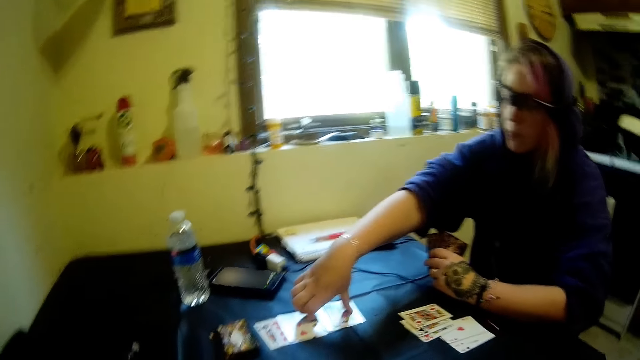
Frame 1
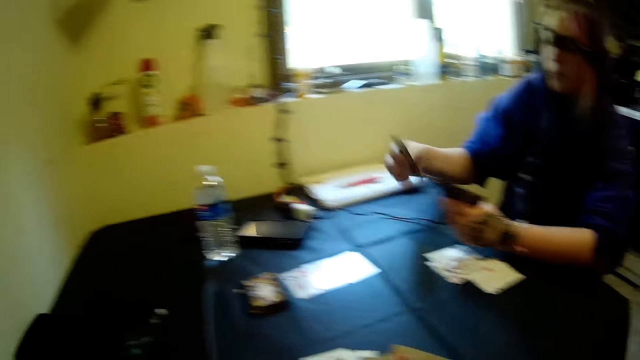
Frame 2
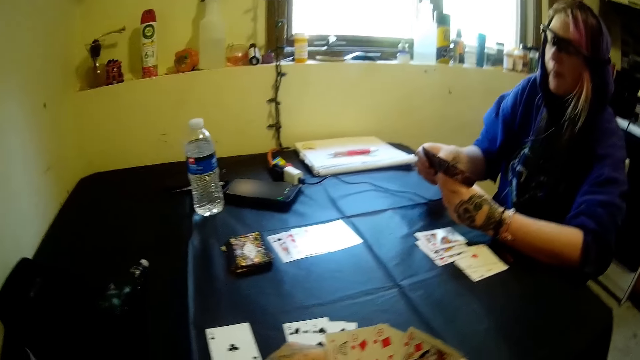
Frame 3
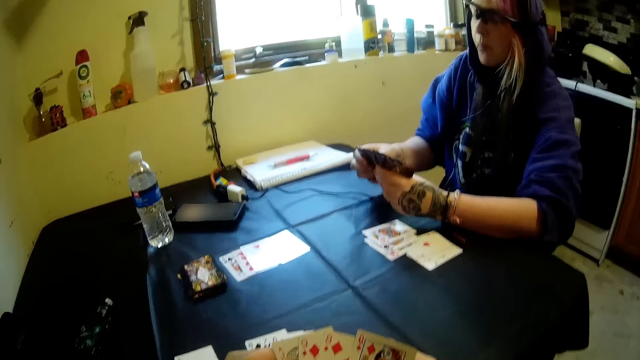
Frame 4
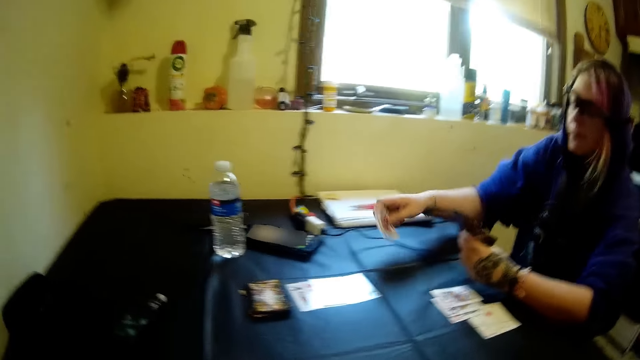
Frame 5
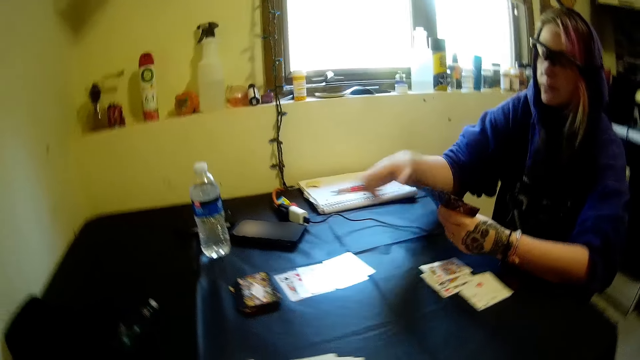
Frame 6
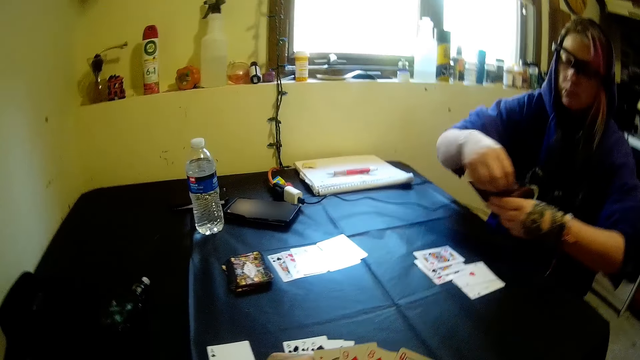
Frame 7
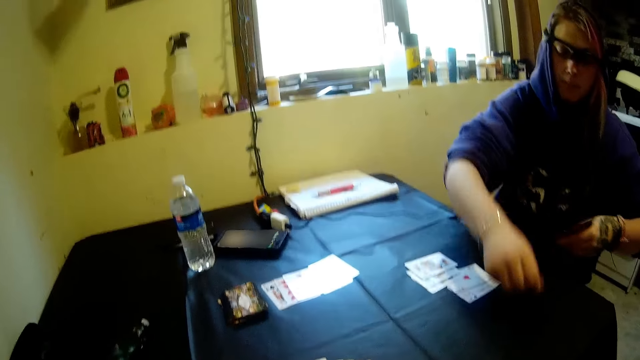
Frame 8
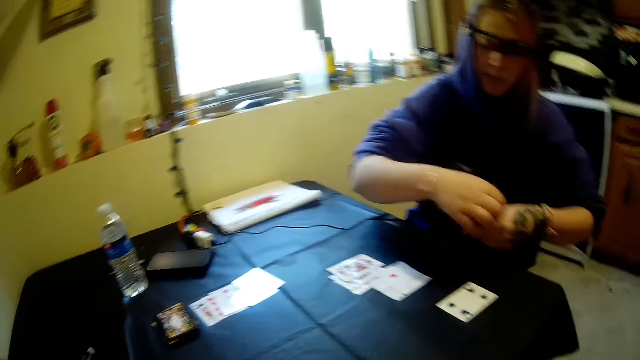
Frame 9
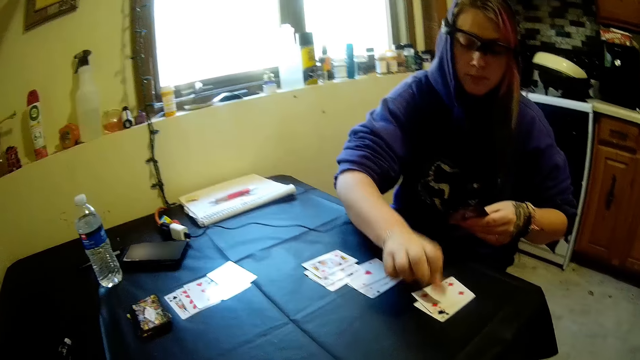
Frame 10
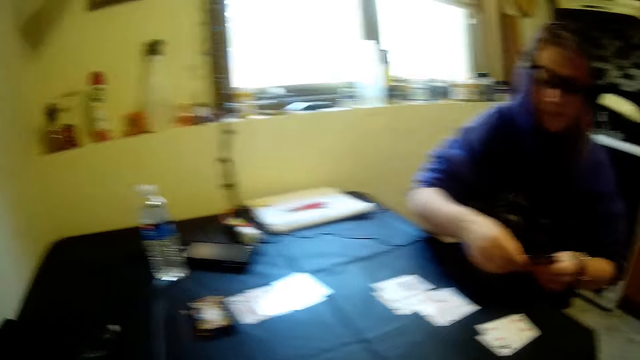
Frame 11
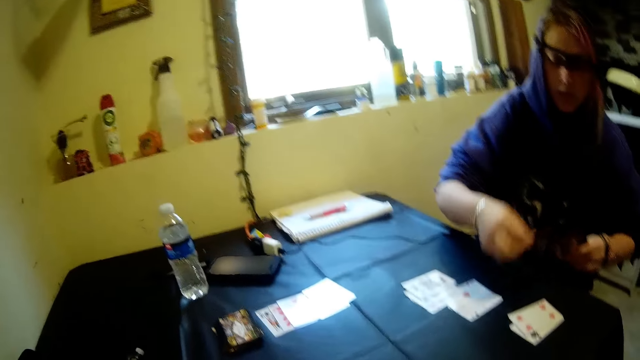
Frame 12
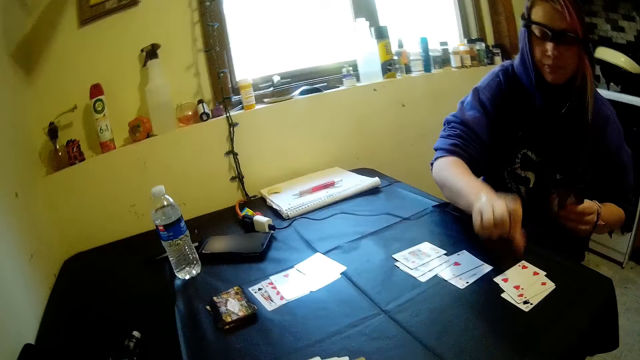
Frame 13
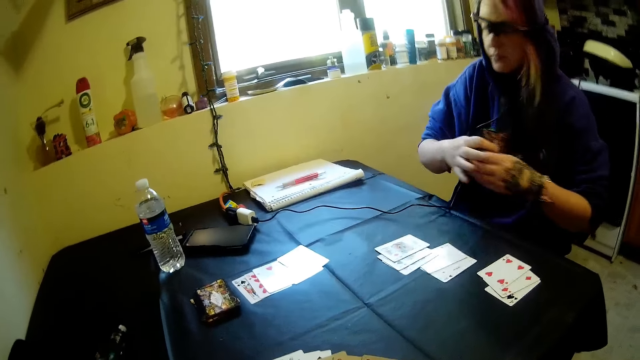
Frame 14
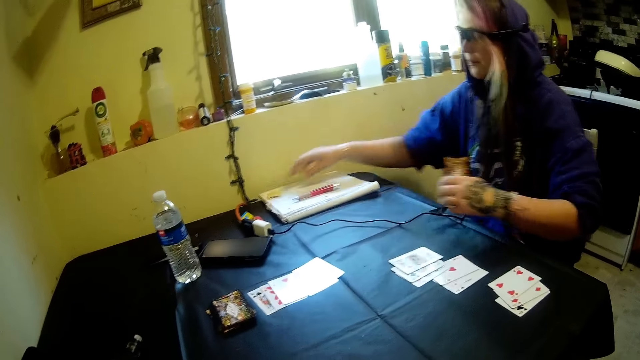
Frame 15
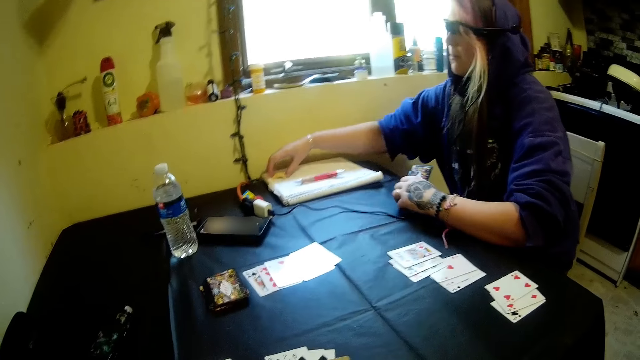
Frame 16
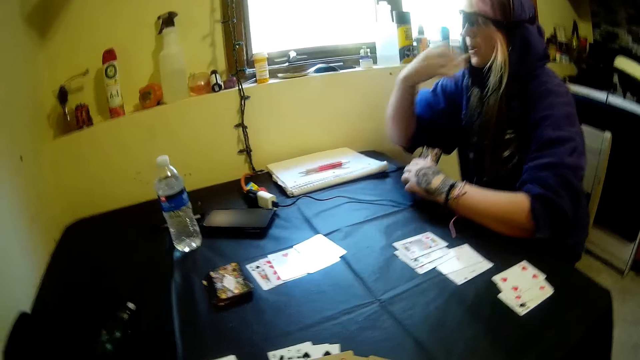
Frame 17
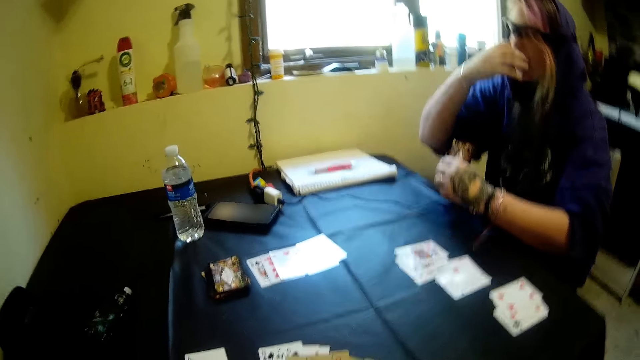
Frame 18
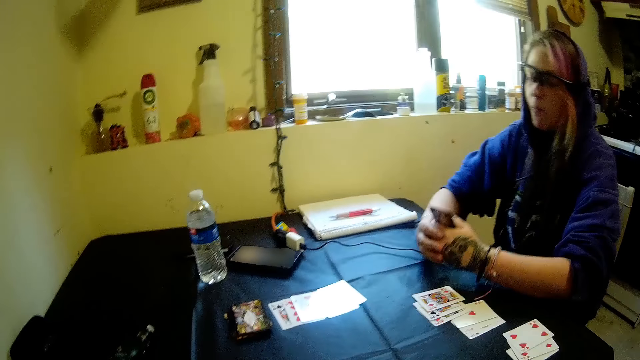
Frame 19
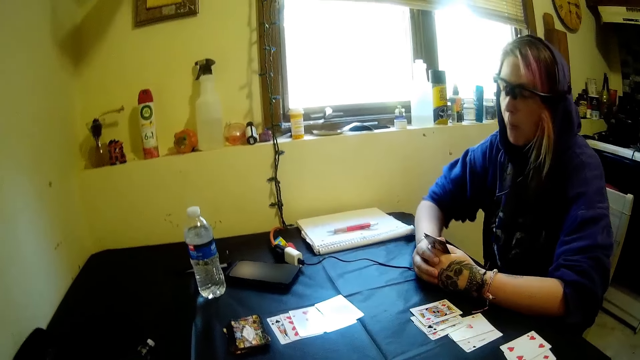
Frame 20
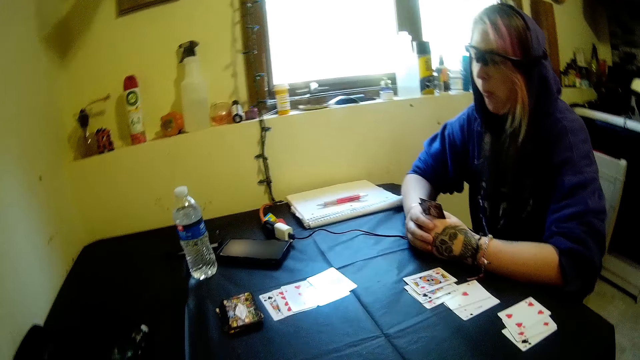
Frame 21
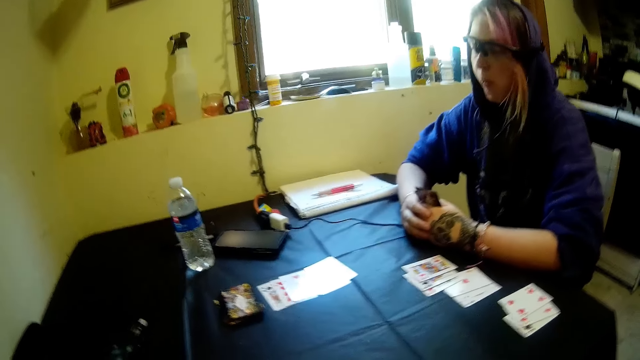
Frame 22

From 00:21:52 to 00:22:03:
The woman drops a card on the table with her right hand. The camera wearer puts cards on her side. The woman drops cards on the table with her right hand. The camera wearer moves the snack from the book to her mouth. The woman eats the snack.

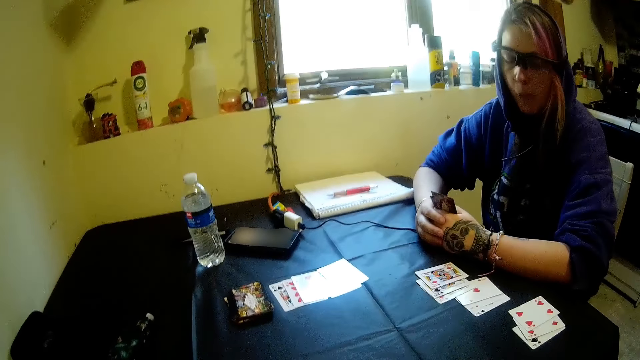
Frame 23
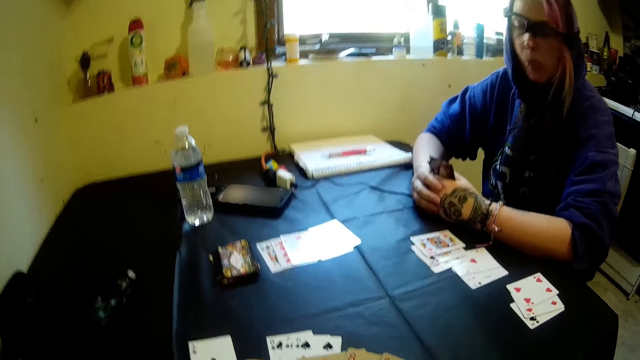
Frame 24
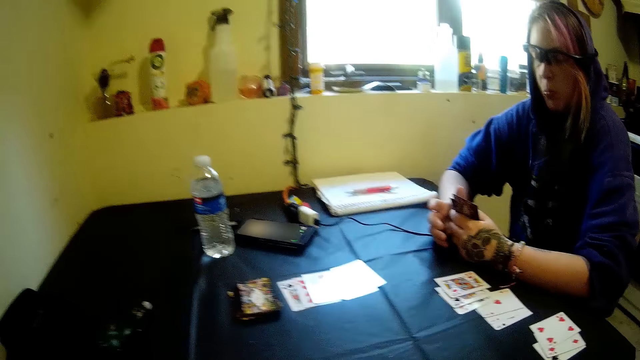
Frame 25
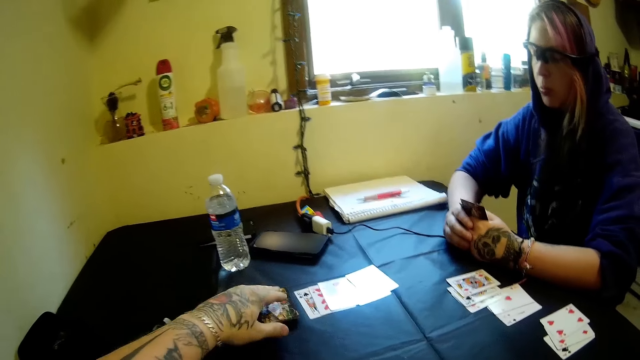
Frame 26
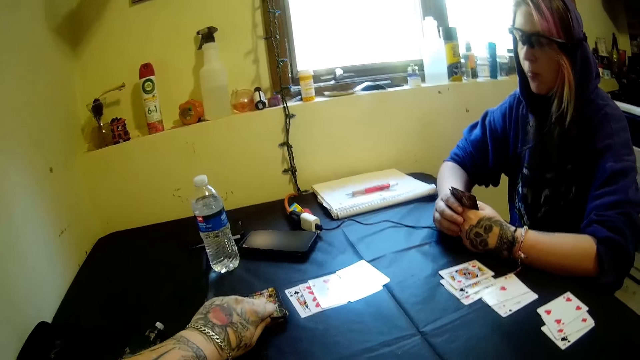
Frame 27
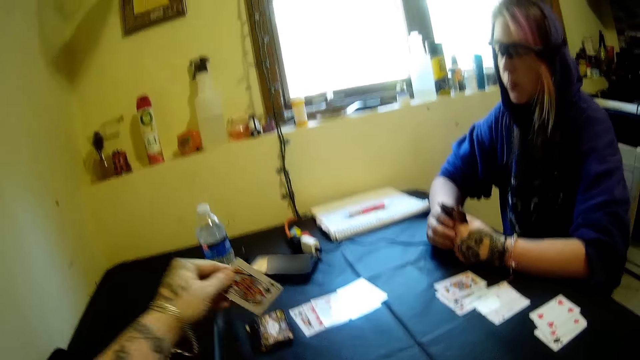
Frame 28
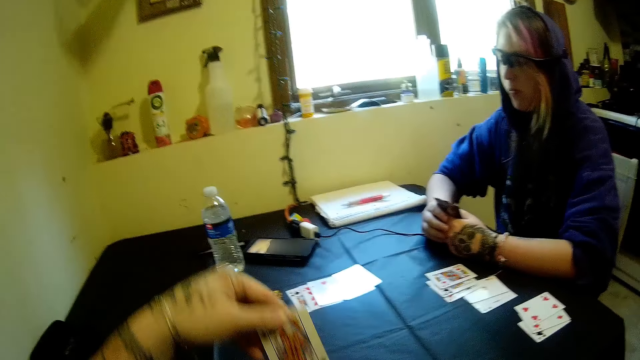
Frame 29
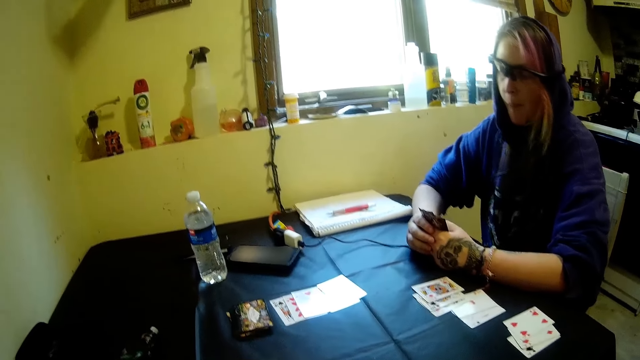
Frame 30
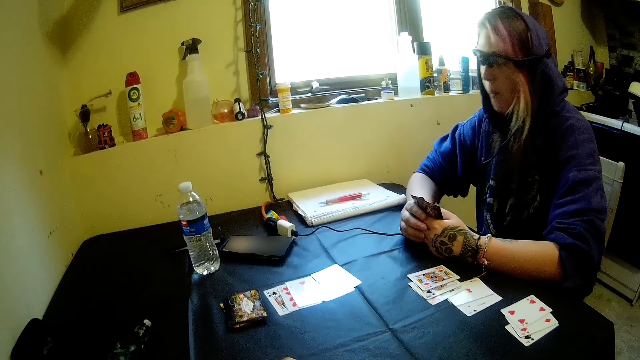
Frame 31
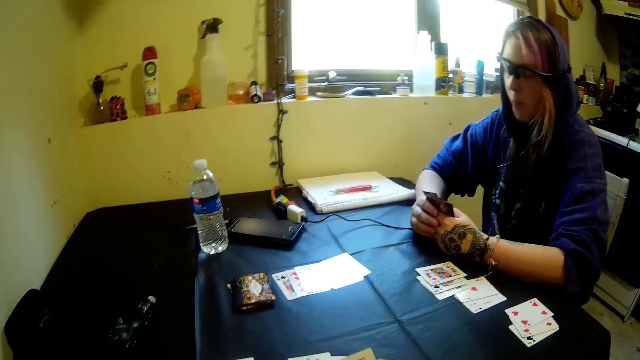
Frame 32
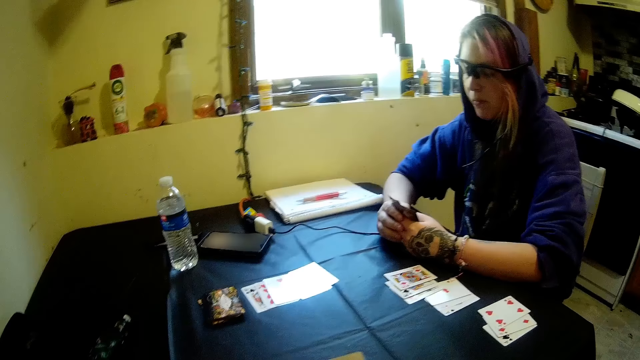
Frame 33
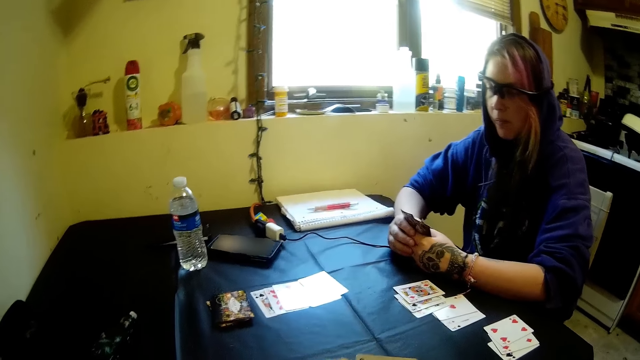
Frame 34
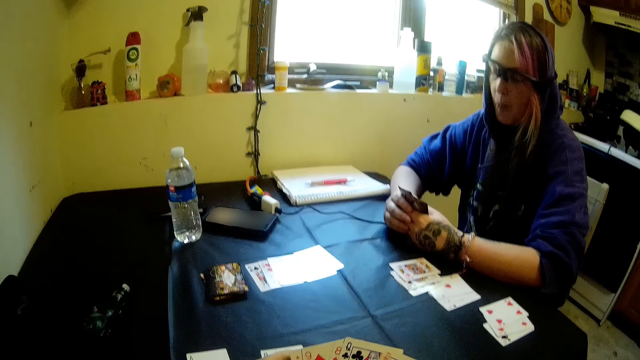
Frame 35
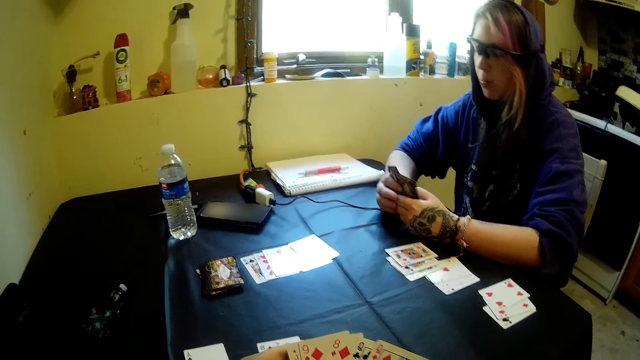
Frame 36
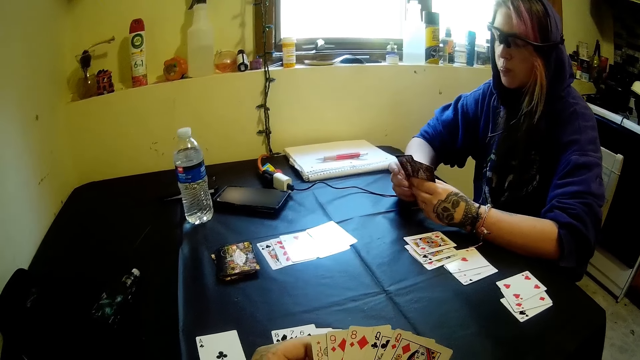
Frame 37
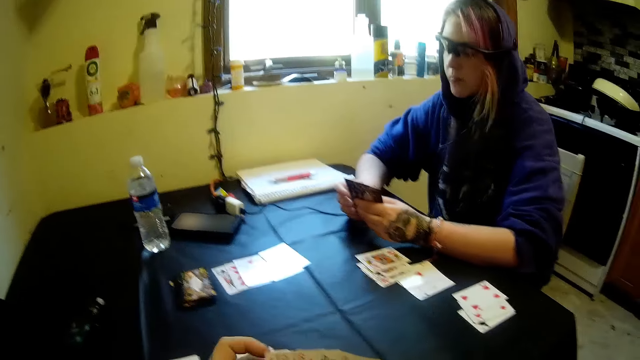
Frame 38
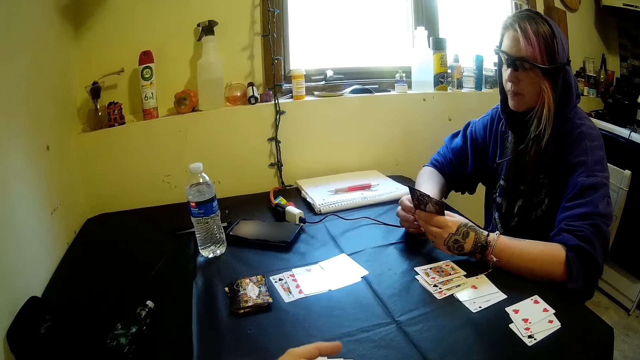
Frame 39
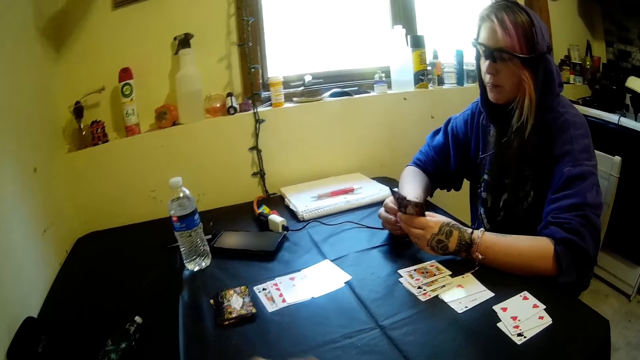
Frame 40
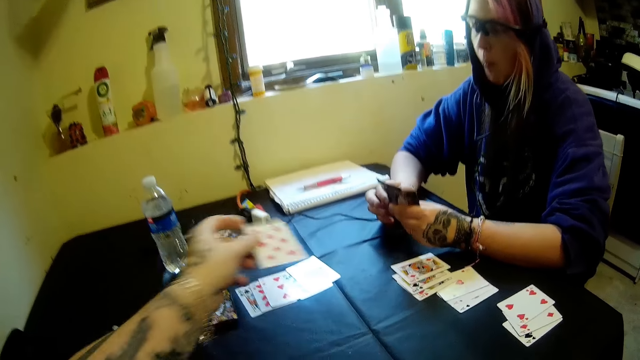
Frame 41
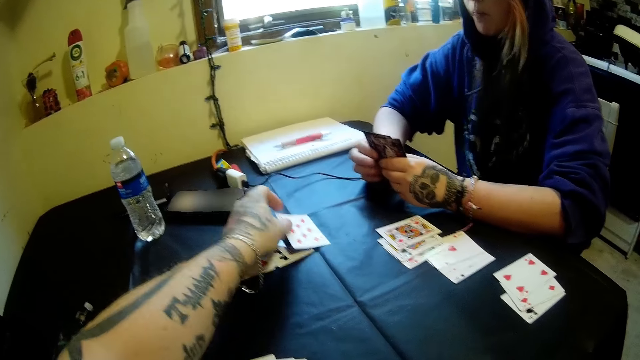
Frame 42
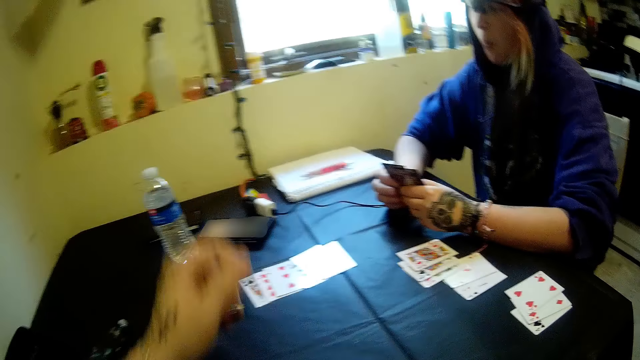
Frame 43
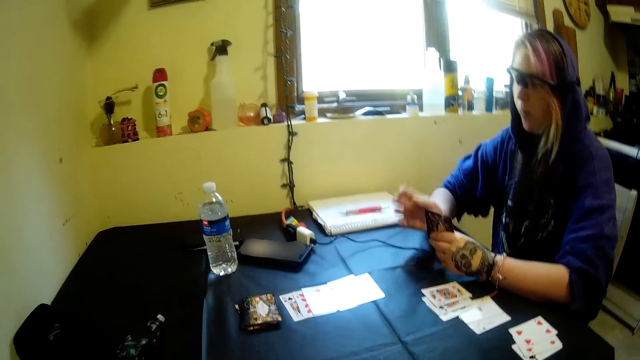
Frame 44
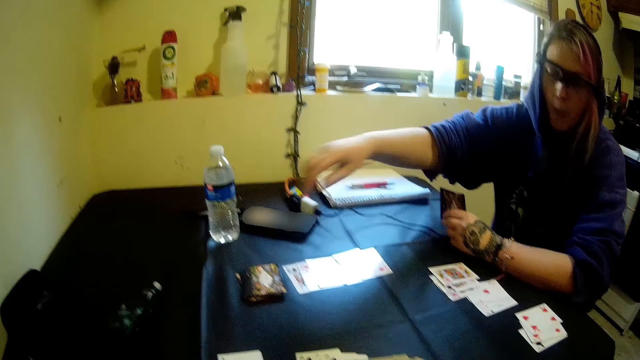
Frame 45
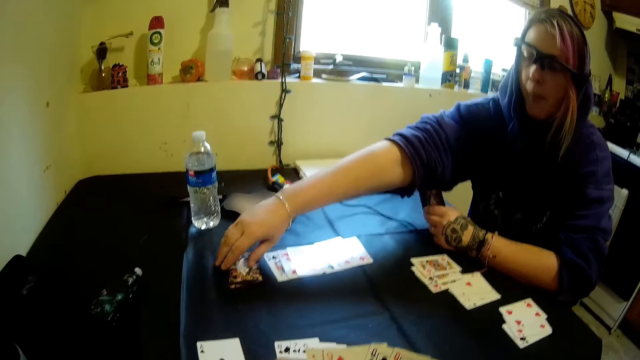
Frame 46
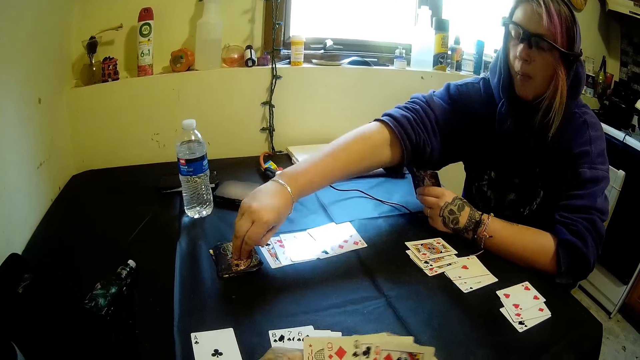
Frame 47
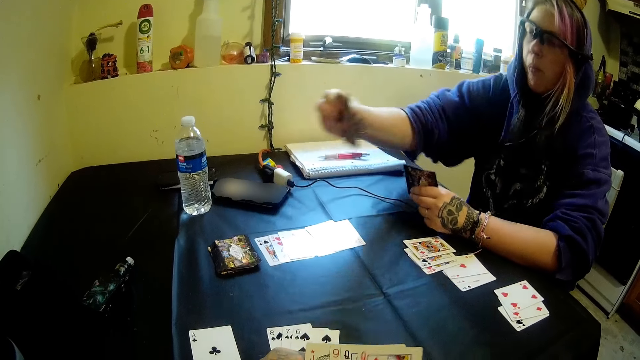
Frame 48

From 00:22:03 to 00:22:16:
The camera wearer picks another card from the stack of cards on the table with his left hand. He drops the card on the table with his left hand. The woman picks another card from the stack of cards on the table with her right hand.
